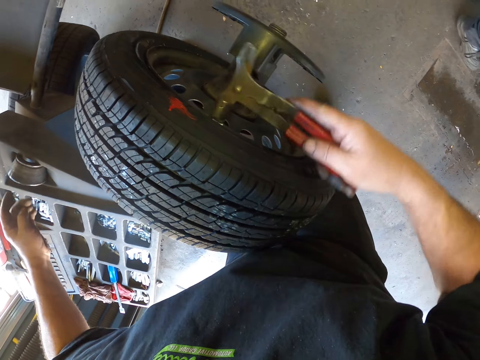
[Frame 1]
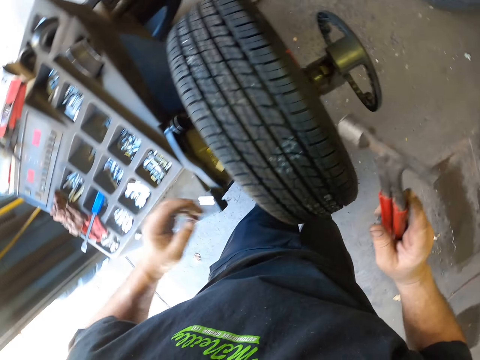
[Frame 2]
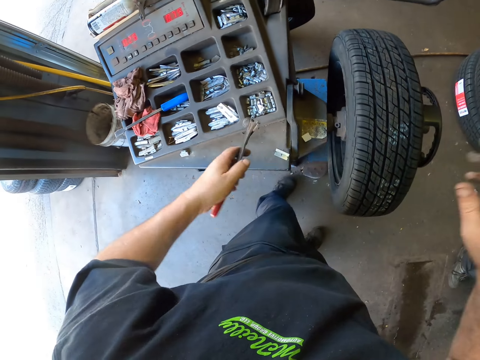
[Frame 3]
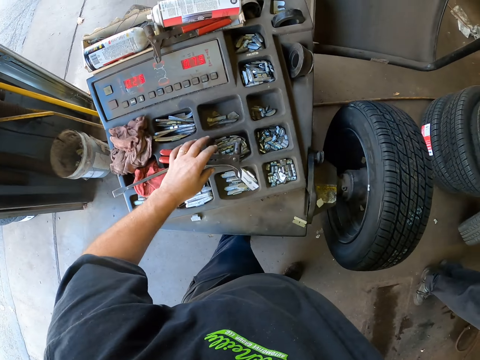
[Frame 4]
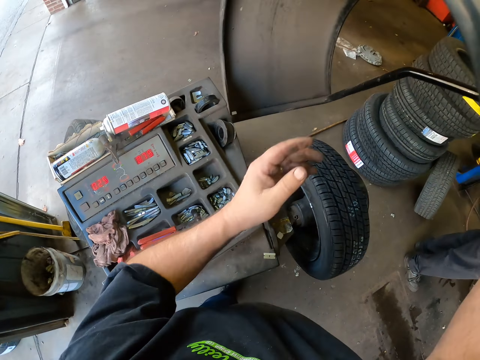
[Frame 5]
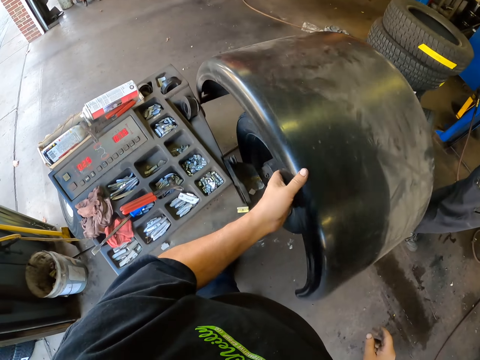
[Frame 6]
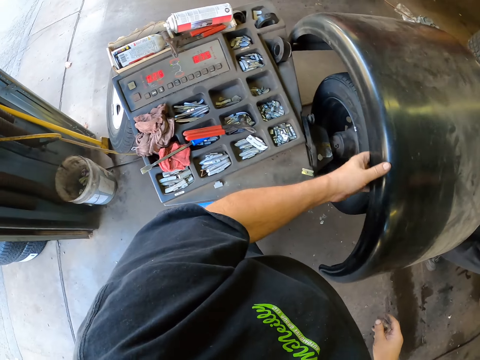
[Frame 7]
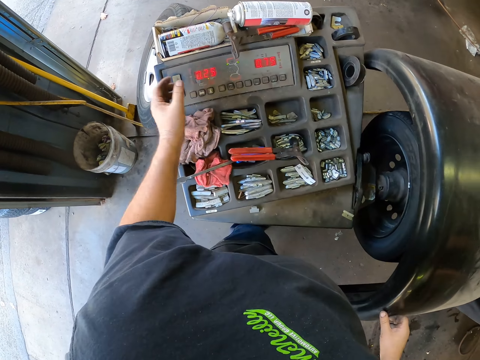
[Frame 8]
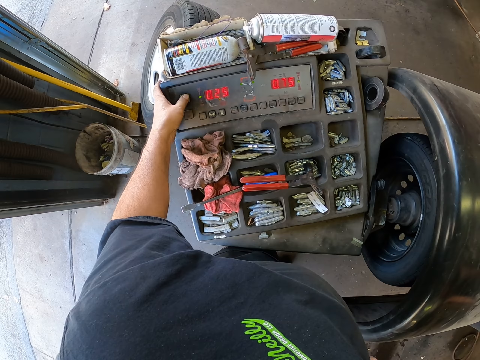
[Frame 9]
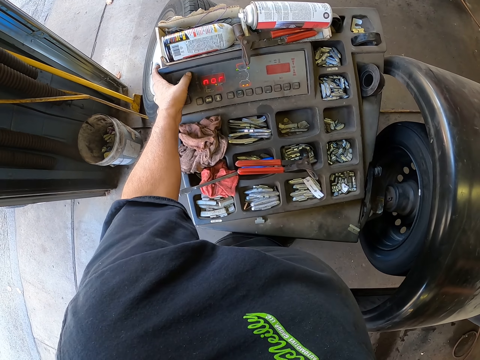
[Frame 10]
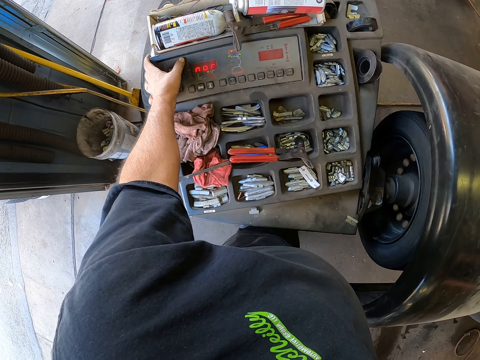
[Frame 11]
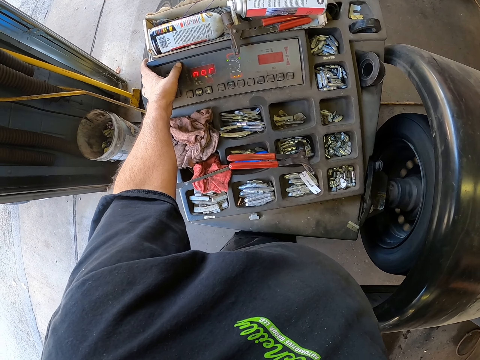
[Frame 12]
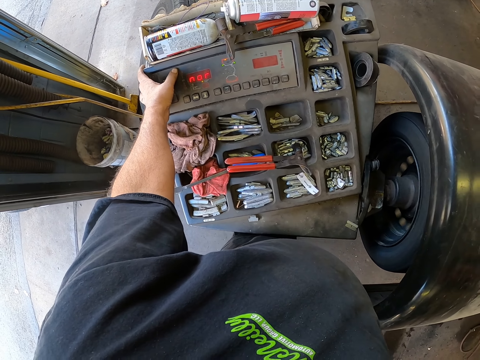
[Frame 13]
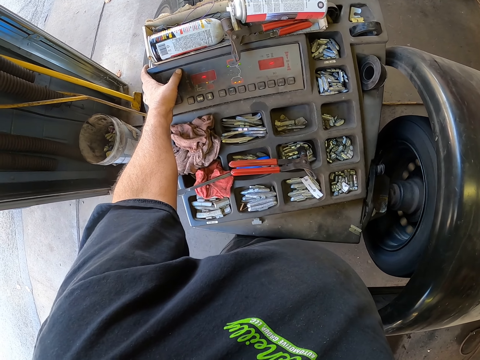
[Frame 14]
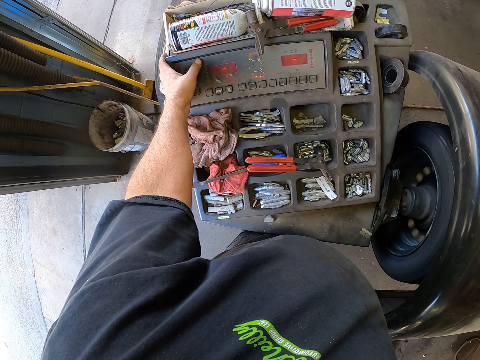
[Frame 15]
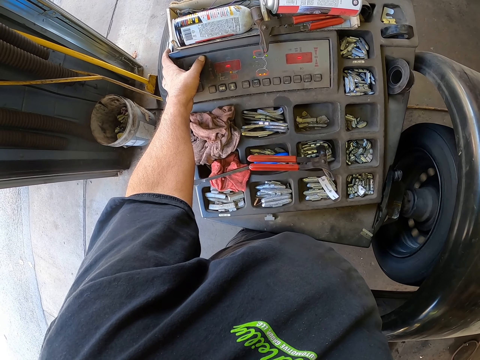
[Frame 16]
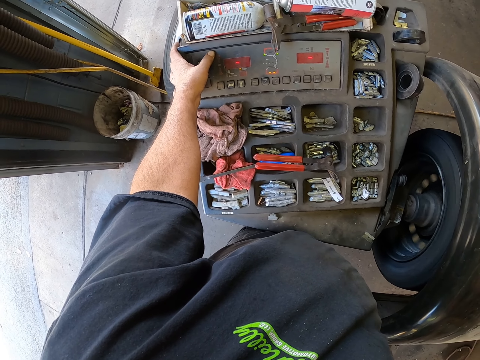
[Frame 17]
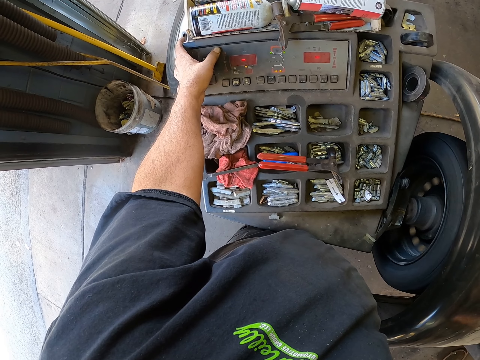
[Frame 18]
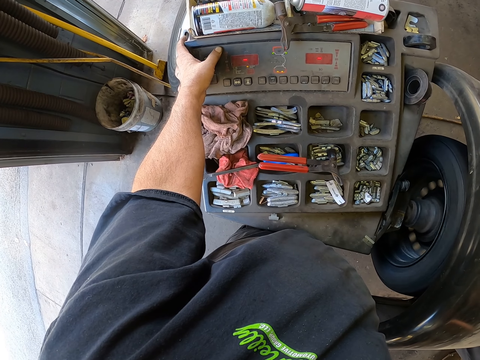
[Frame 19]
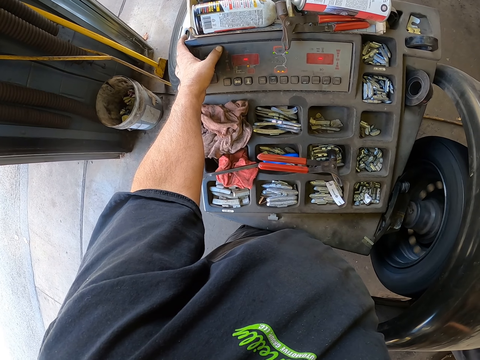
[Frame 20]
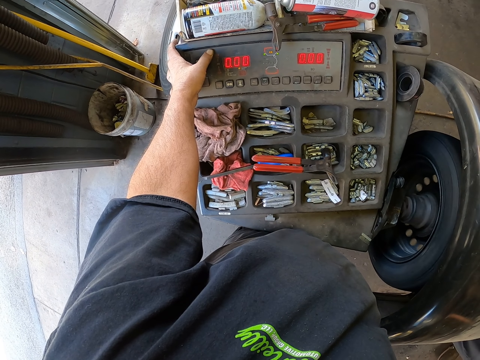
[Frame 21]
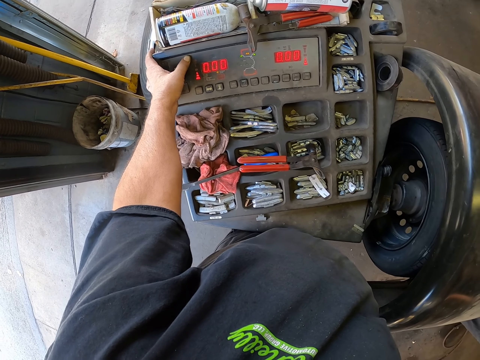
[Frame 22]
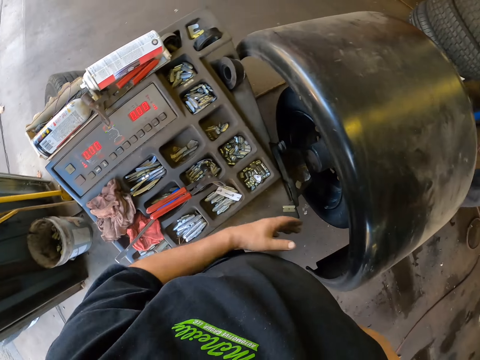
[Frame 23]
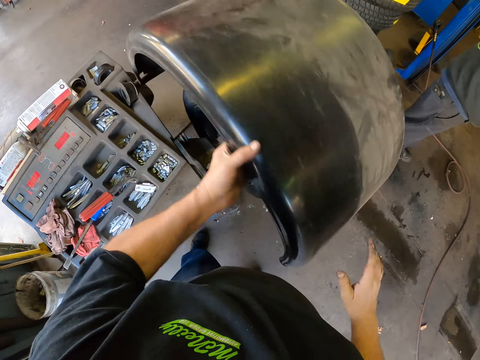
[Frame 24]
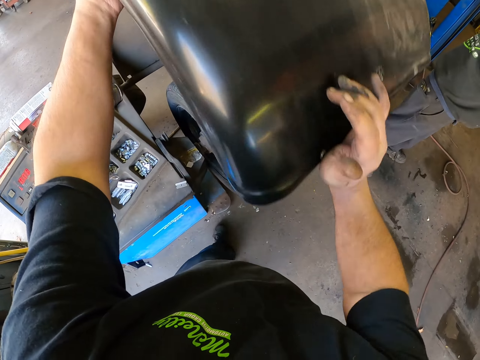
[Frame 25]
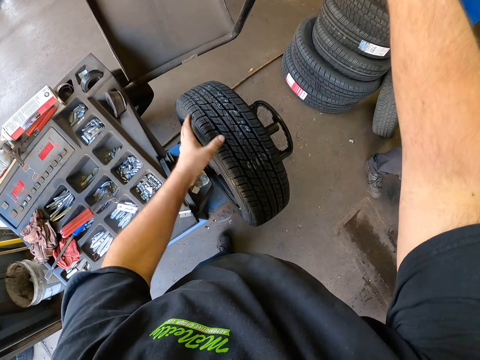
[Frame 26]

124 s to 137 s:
The camera wearer takes the hammer from the right hand. They put the hammer on the toolkit. They lower the tire cover. They operate the machine. They lift the tire cover.

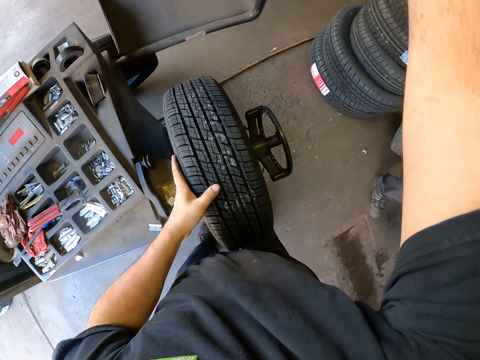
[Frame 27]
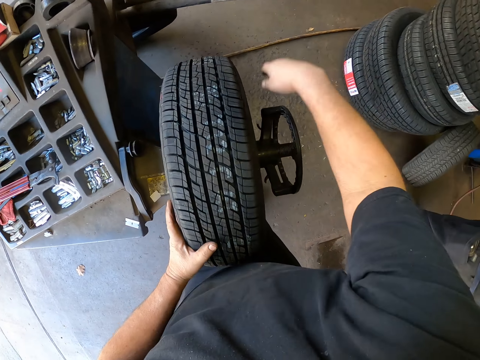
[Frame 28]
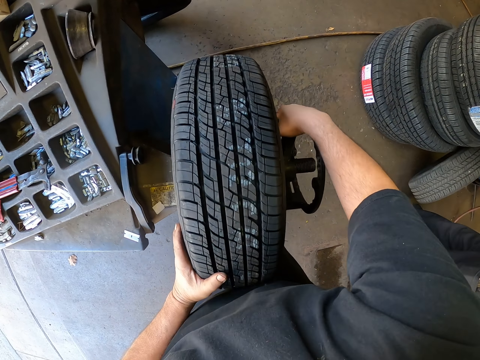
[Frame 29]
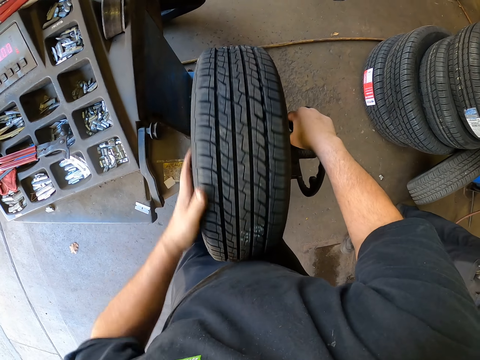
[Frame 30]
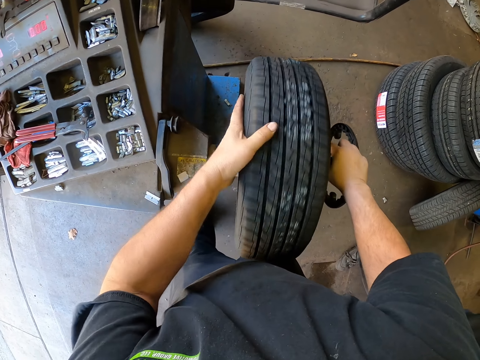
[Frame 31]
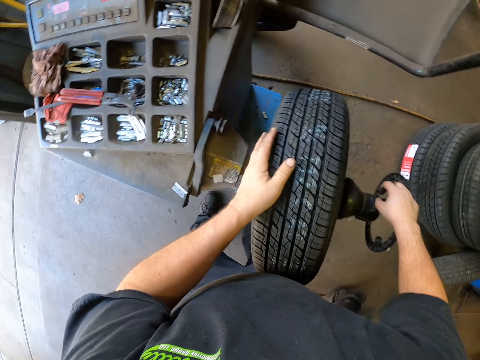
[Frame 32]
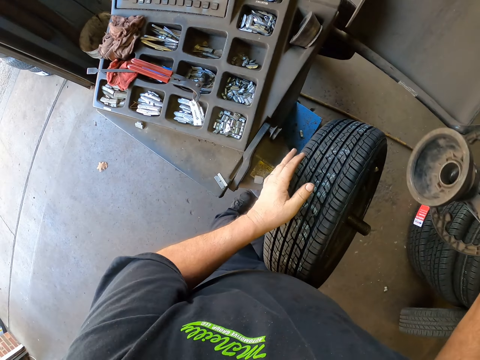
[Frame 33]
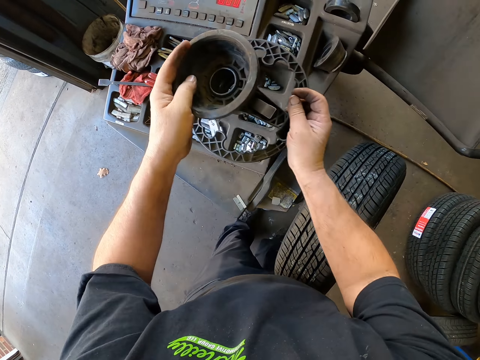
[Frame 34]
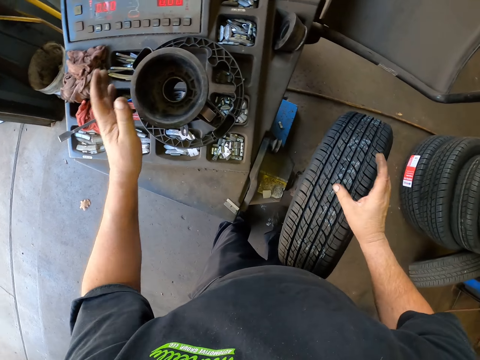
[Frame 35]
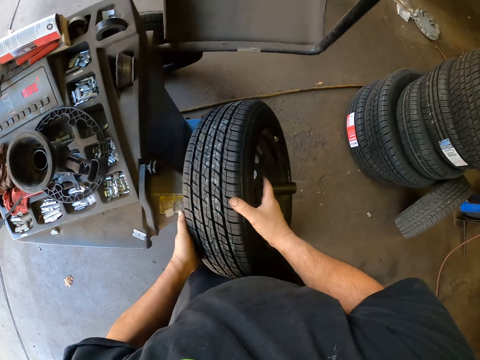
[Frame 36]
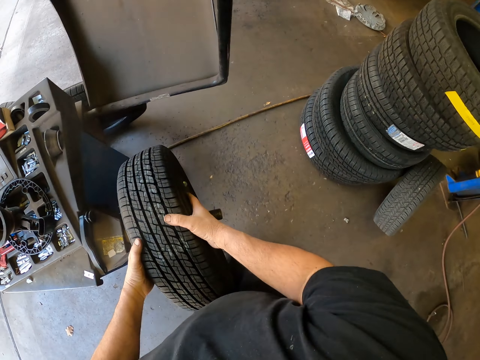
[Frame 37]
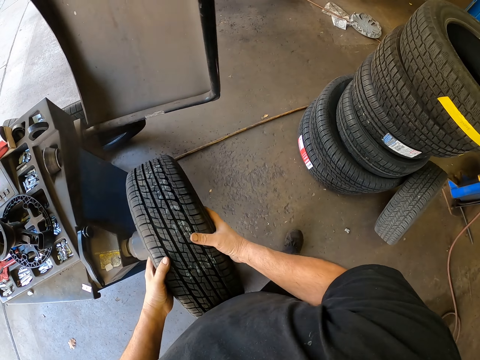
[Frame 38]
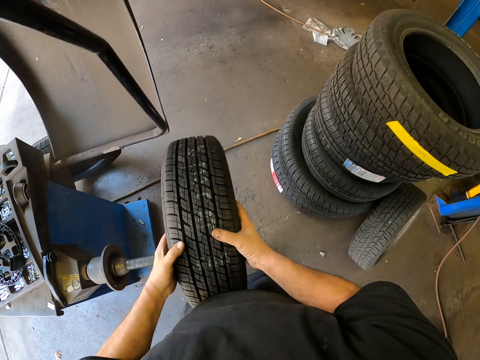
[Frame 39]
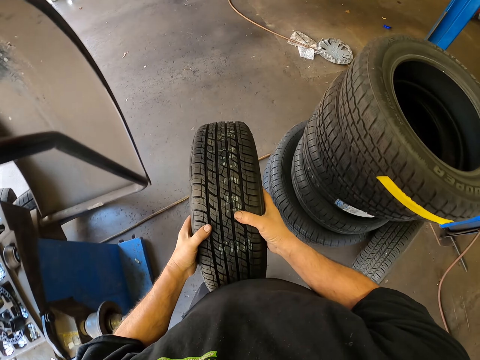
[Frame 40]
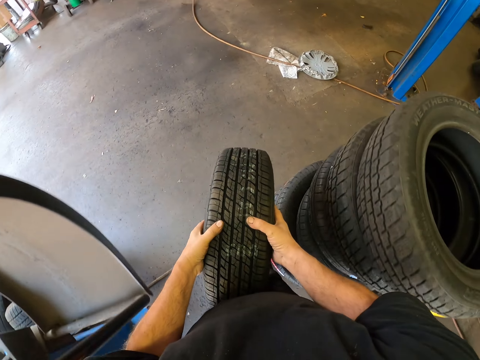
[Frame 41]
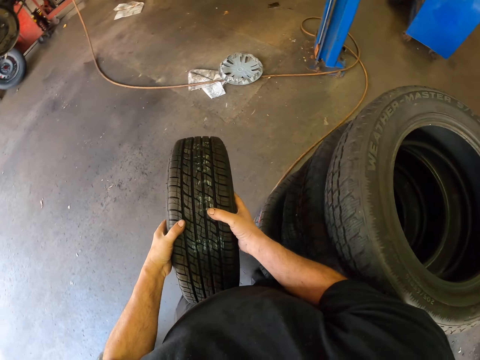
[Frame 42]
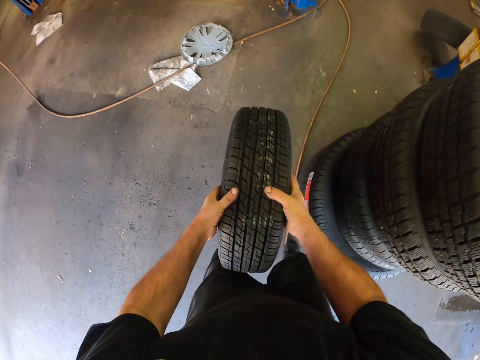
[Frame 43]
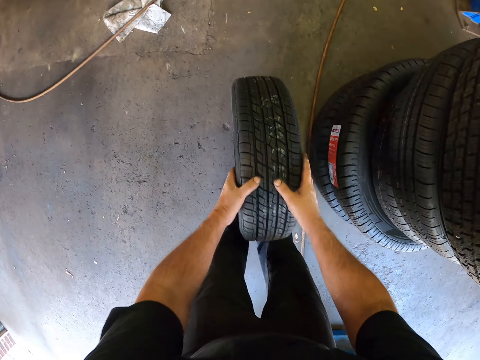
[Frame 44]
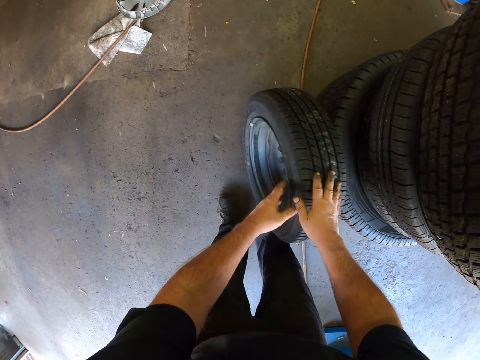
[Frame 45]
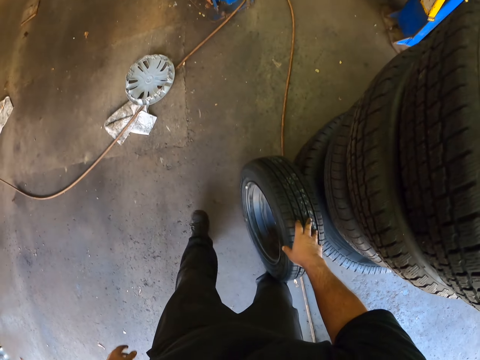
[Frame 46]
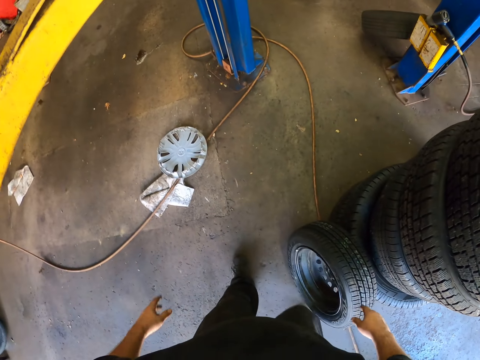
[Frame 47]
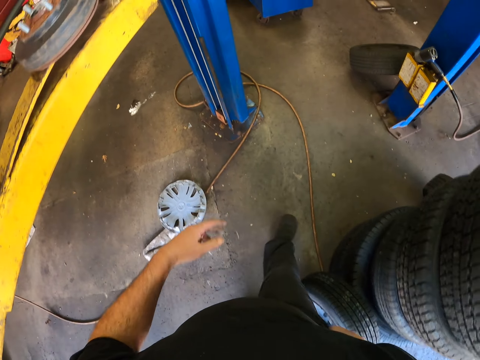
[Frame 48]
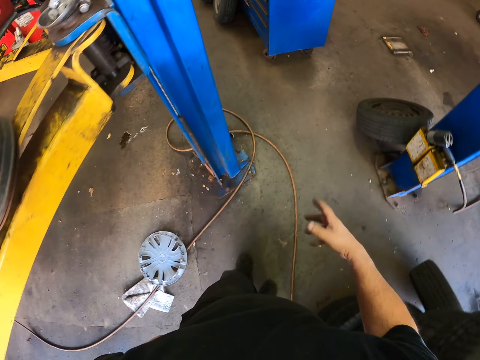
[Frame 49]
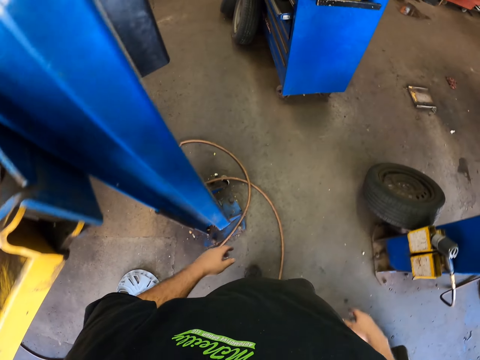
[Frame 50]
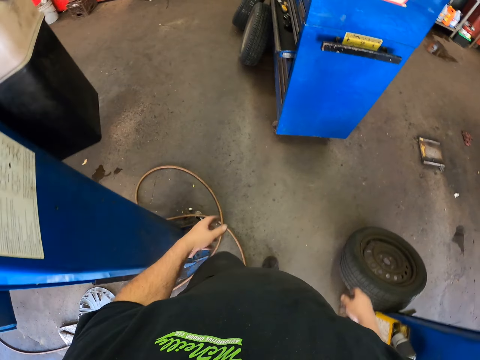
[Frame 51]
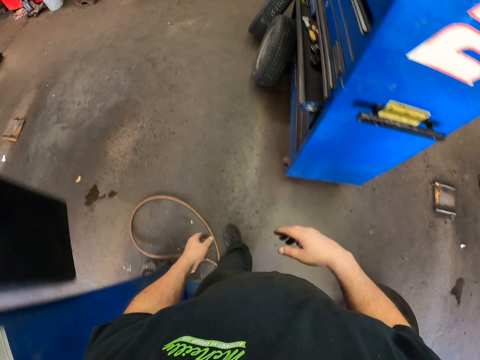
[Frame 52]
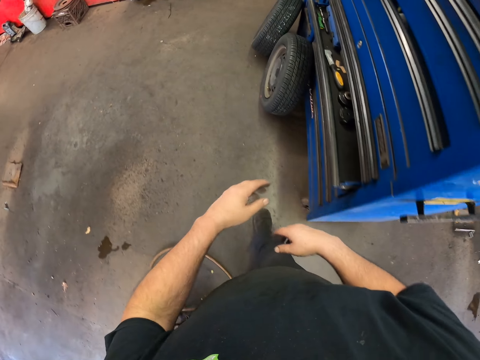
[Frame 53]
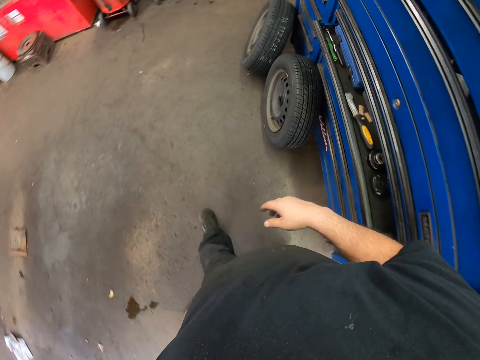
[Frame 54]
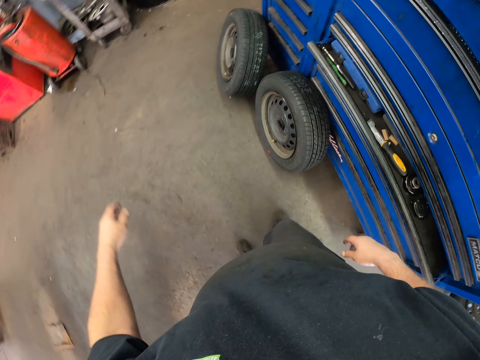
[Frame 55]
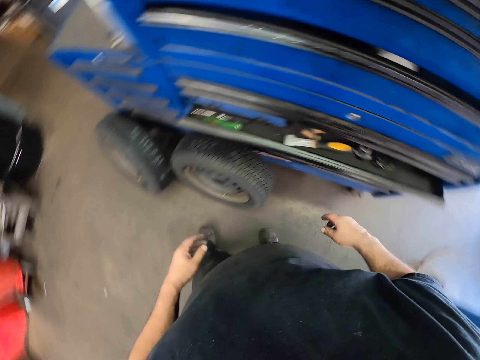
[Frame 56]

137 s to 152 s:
The camera wearer holds the tire. They turn the wheel. They loosen the wheel from the balancing machine. They remove the starring and put the starring on the toolkit. They remove the tire. They pick up the wheel. They walk in the garage. They put the tire on the floor. They walk round the garage.
